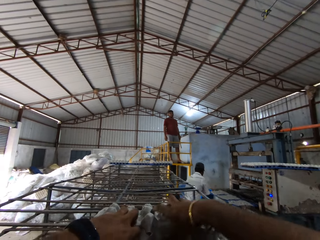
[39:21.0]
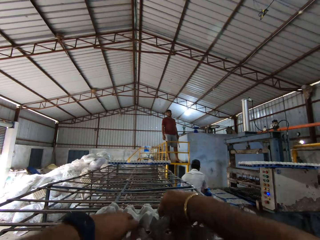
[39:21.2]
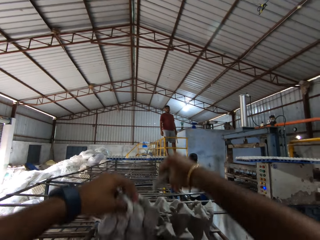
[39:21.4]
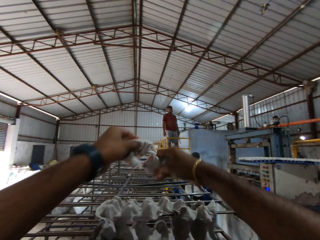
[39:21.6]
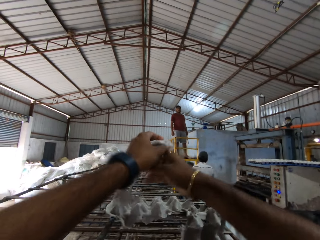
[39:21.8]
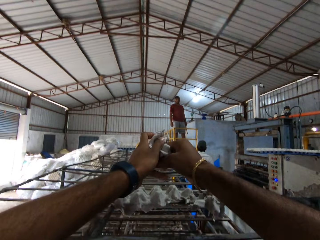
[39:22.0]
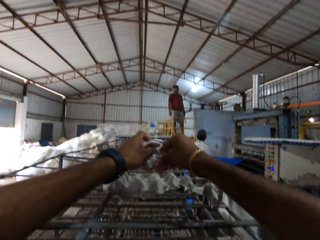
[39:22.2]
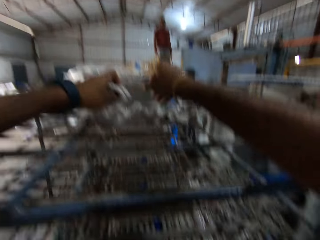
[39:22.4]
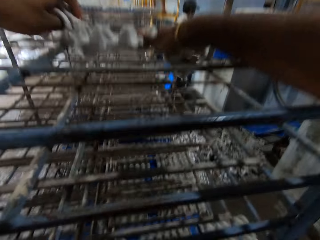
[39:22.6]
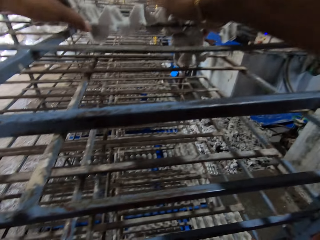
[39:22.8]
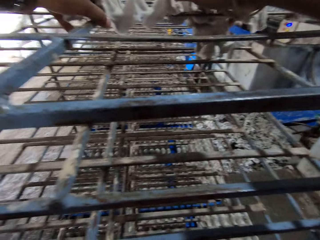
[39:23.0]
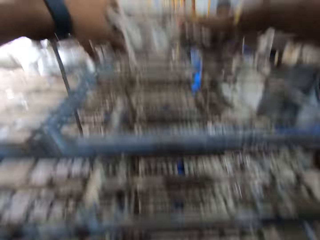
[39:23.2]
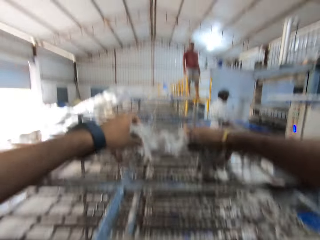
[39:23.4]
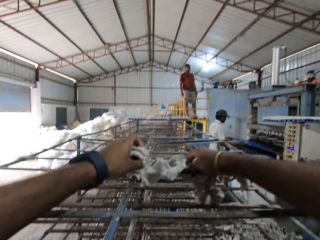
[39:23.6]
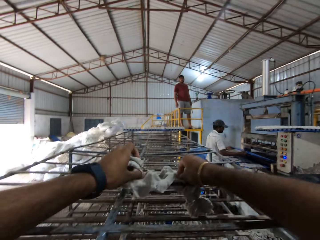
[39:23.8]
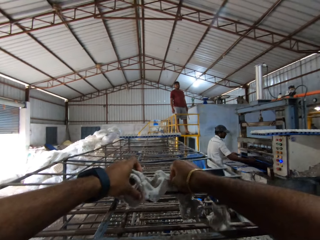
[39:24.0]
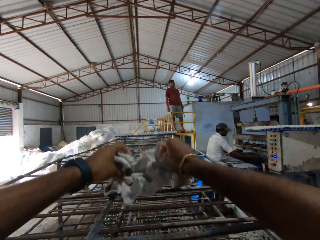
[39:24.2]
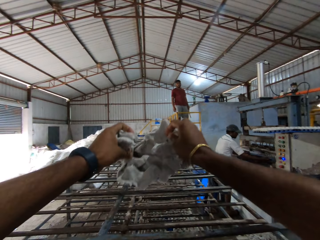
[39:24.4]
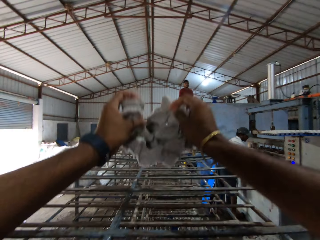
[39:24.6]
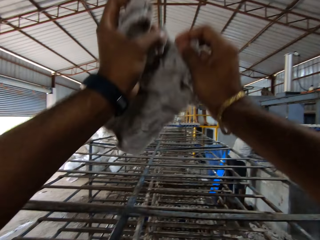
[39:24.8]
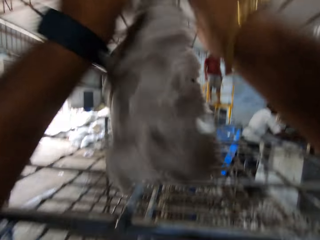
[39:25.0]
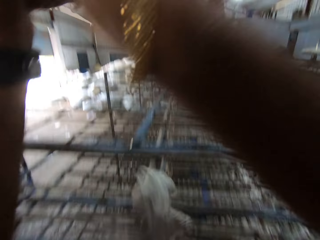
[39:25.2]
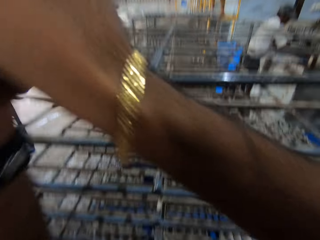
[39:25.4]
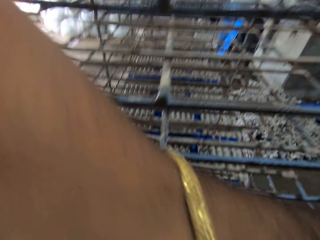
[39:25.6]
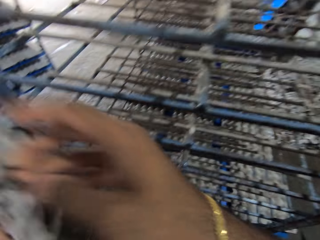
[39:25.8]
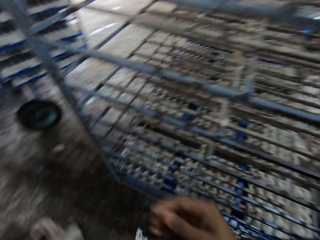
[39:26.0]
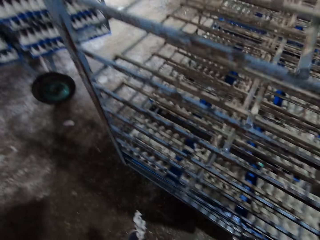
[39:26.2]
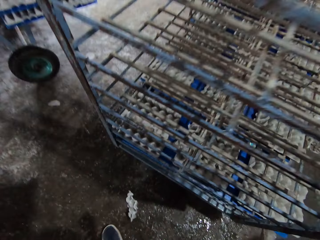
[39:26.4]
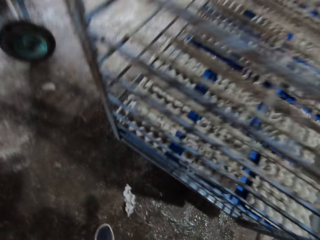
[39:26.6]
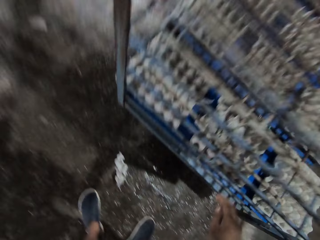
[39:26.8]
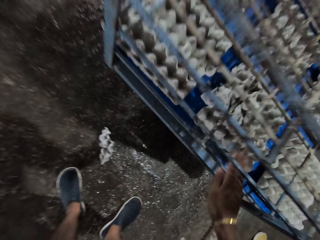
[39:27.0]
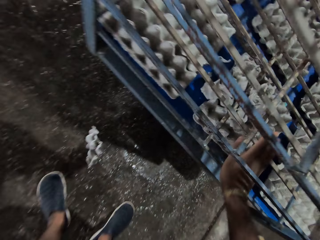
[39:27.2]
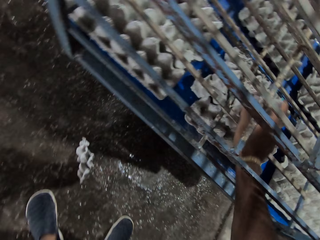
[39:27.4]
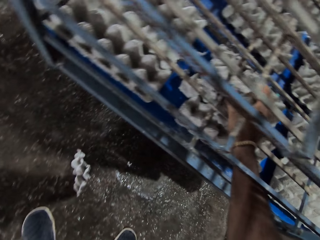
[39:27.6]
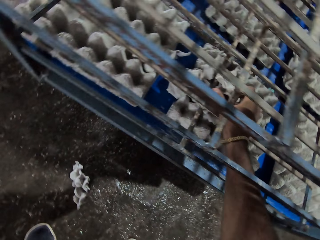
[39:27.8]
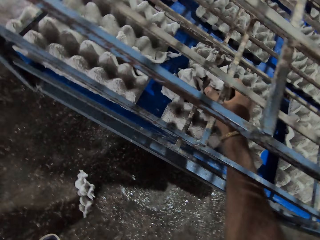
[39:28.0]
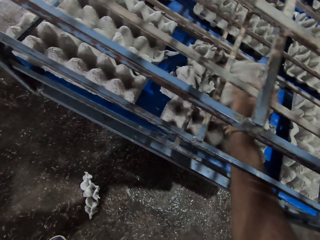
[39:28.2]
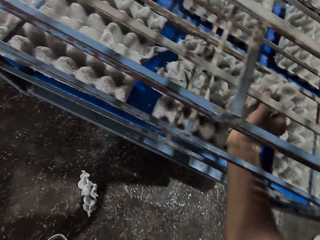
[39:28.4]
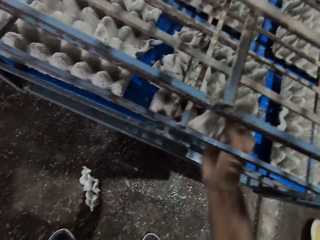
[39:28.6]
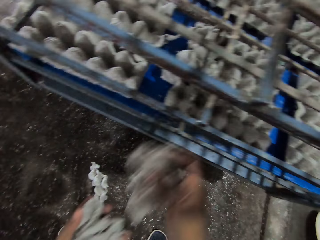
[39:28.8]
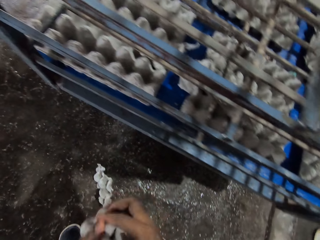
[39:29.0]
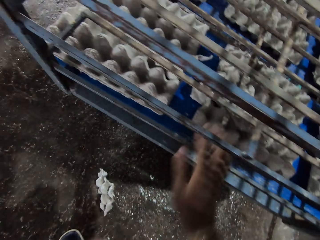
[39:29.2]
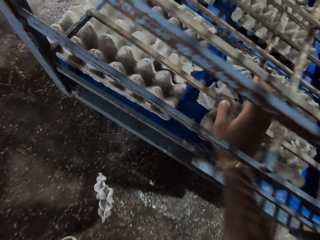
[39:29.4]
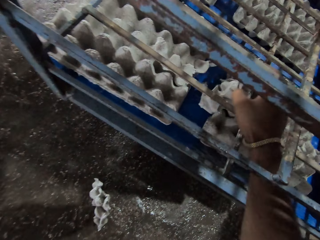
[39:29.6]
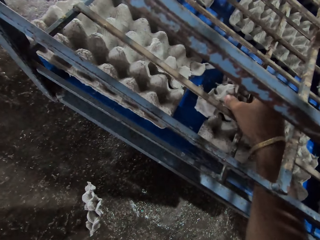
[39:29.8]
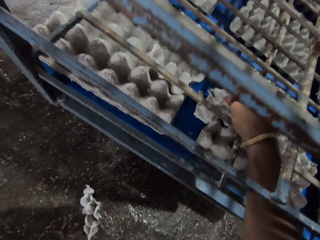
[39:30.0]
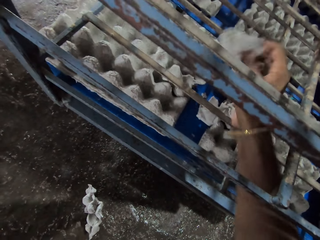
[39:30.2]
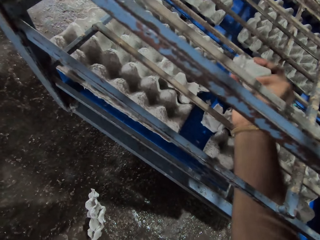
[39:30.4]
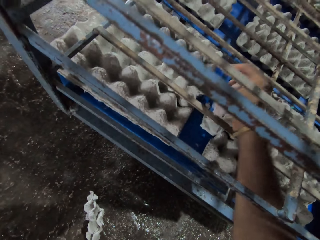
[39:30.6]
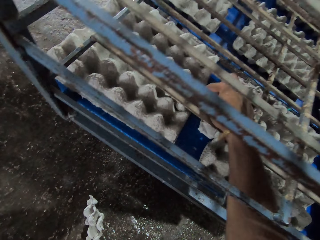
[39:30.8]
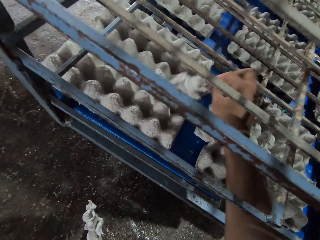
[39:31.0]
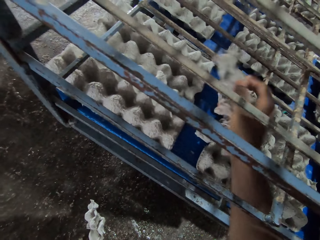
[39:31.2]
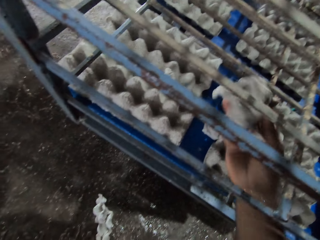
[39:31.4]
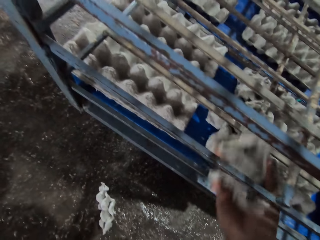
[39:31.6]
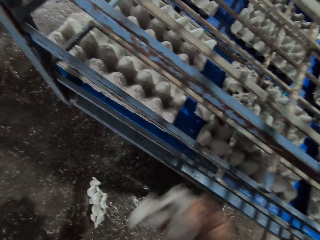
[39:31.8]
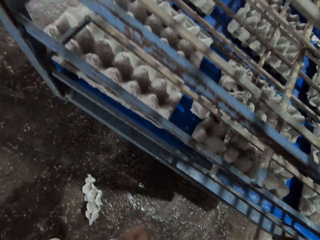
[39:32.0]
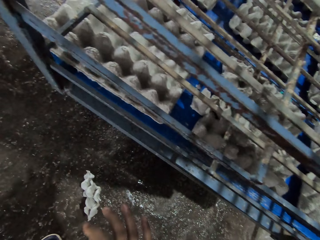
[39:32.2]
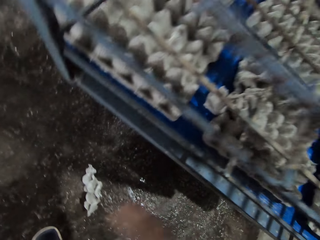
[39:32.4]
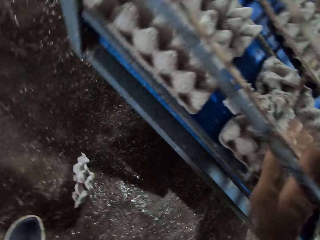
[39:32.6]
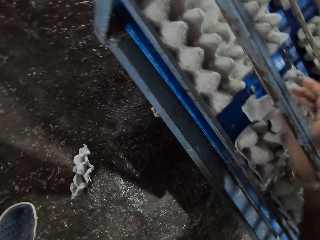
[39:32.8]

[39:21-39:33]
The camera wearer touches a mold with both hands. He picks the mold from the rack with his right hand. He passes the mold to his left hand from his right hand. He picks the mold from the rack with his right hand.

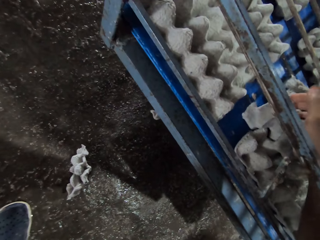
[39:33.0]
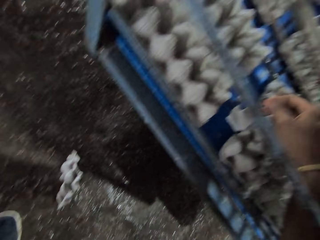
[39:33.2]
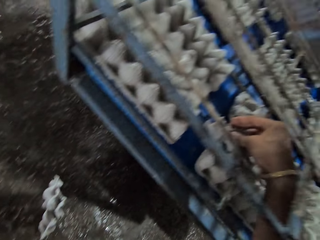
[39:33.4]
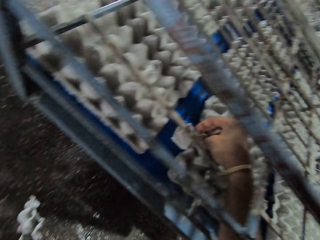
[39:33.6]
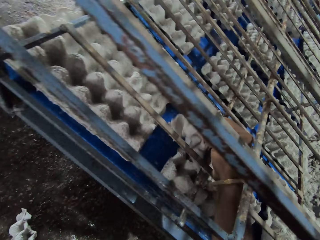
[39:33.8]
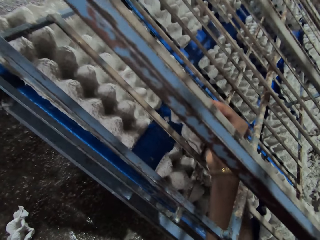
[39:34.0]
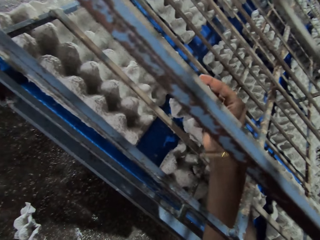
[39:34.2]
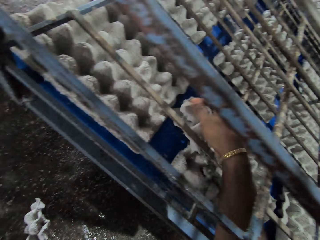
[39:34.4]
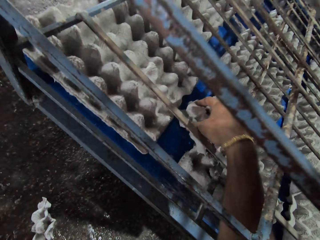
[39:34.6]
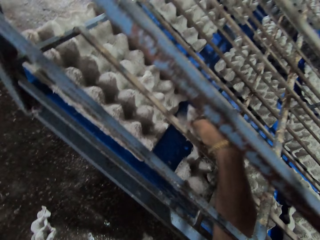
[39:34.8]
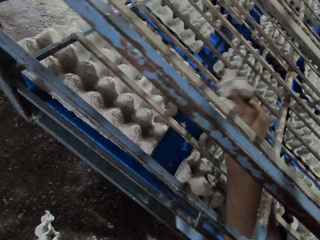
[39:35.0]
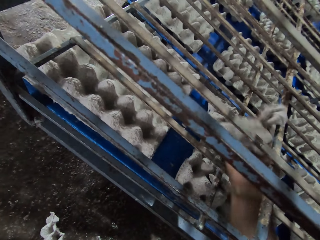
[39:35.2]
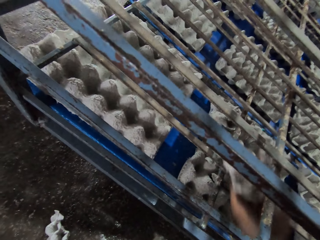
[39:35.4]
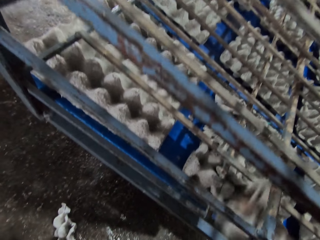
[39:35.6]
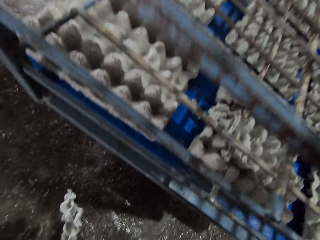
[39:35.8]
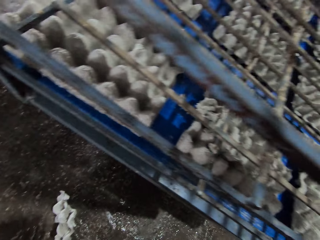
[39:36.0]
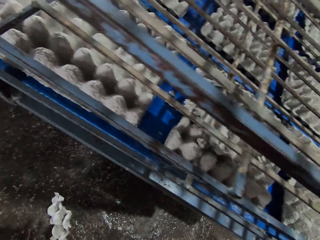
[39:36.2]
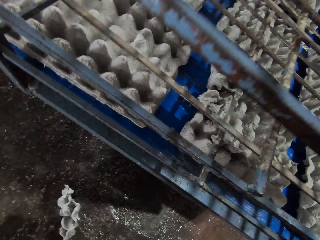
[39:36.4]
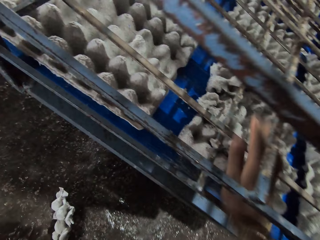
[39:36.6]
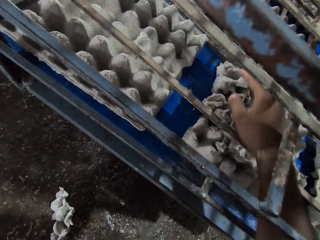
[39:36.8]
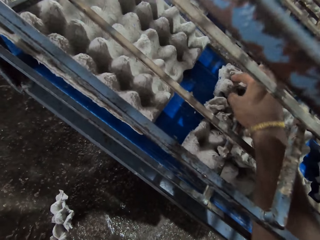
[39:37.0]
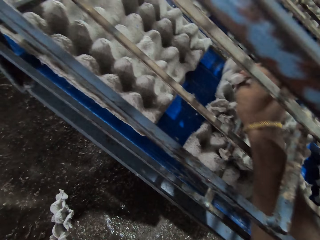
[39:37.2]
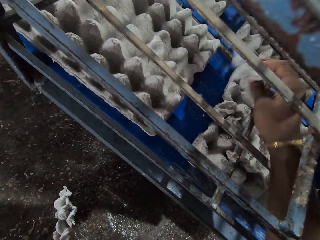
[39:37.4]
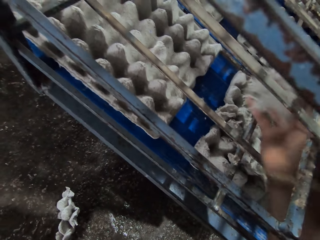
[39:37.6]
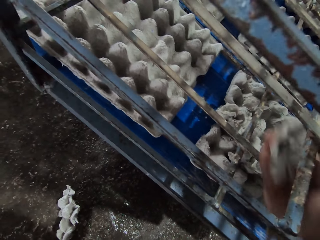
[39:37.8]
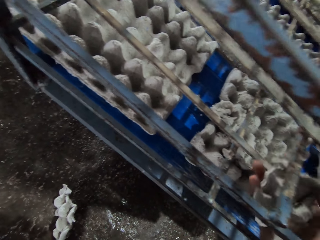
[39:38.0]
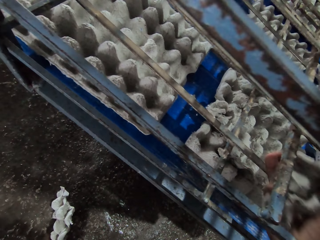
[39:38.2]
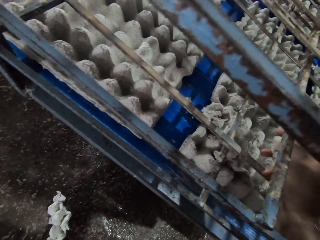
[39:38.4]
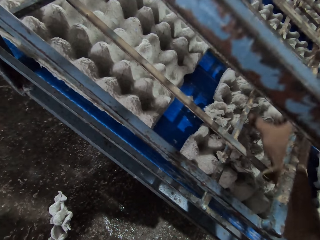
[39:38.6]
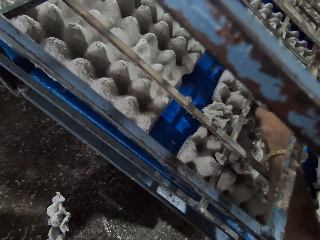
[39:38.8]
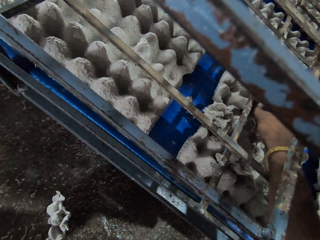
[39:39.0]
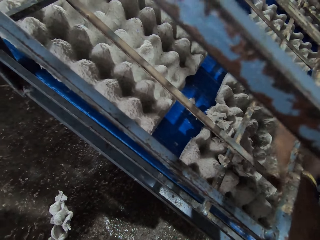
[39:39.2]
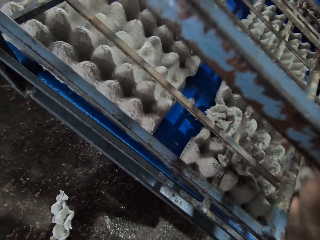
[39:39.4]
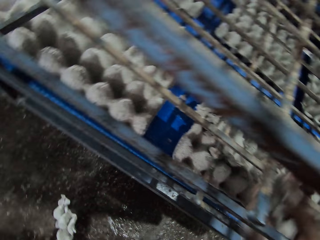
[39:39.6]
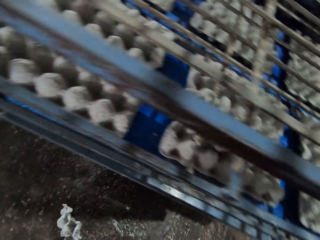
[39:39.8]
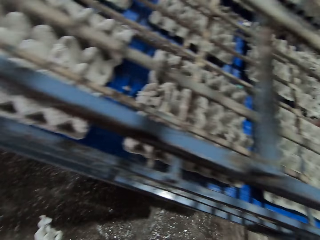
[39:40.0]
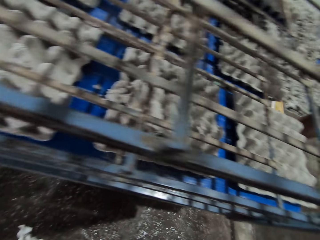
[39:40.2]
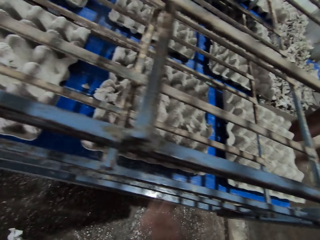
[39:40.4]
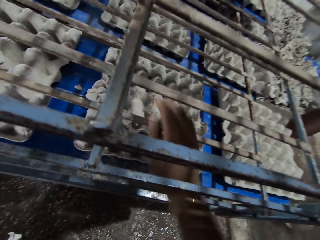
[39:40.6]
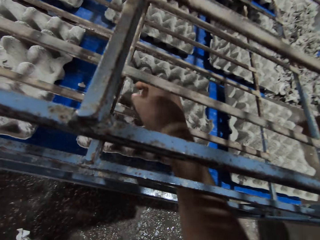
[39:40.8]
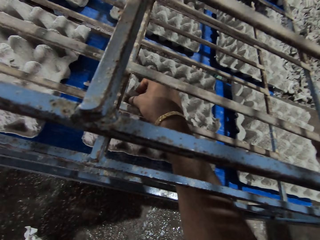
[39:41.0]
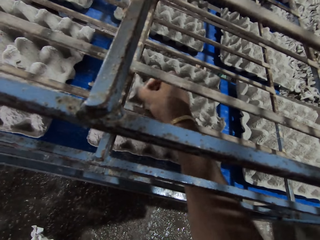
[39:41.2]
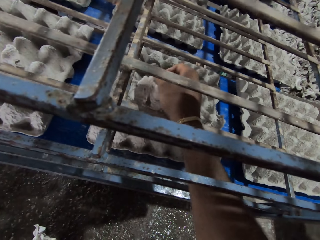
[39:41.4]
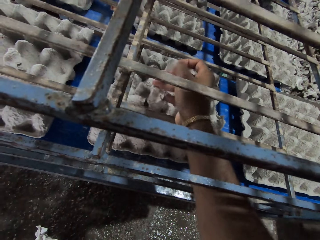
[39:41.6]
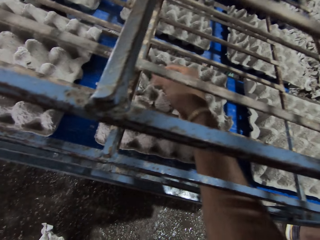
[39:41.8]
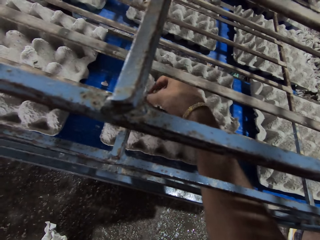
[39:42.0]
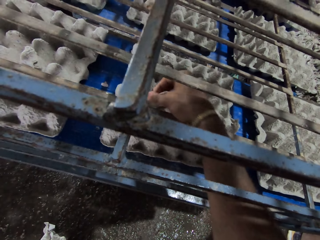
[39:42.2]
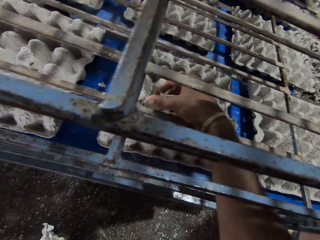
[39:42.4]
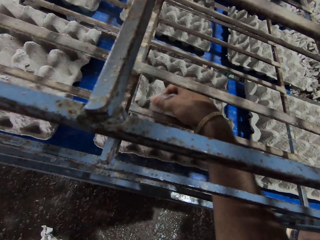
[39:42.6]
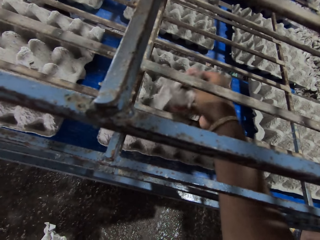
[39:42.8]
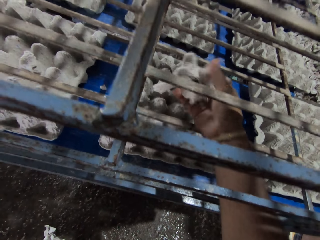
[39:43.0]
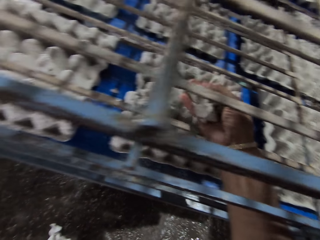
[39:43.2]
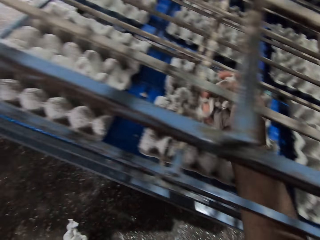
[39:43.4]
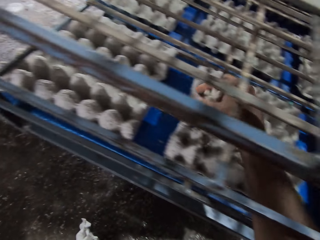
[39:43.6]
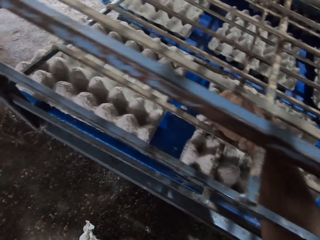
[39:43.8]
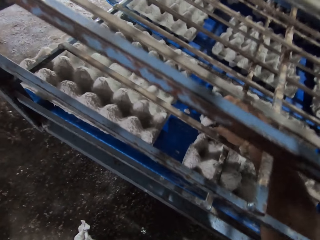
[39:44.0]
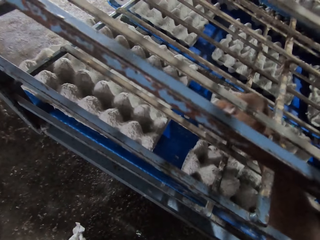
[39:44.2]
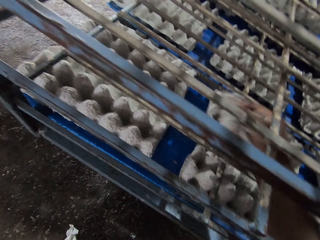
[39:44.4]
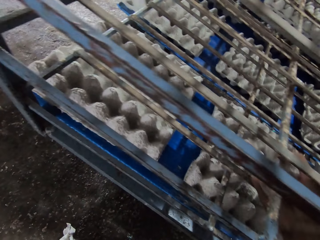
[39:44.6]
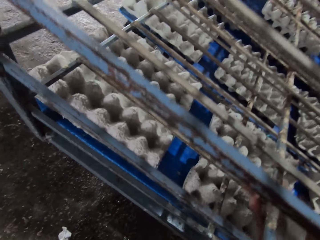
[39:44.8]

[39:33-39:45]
The camera wearer picks the mold from the rack with his right hand. He does this repeatedly.
